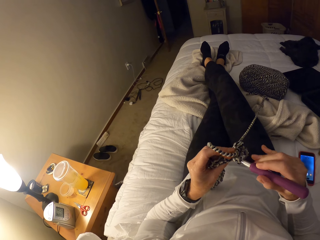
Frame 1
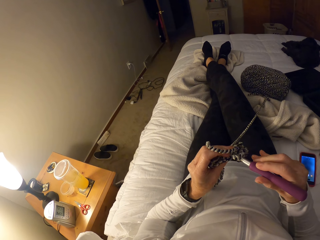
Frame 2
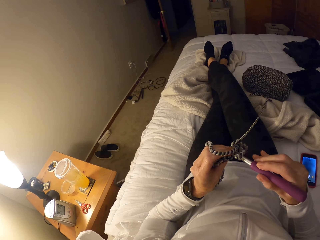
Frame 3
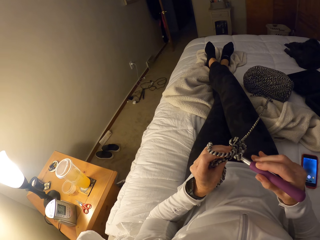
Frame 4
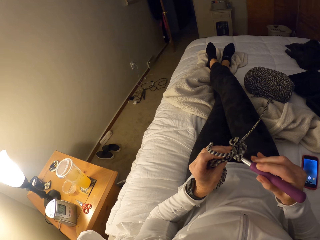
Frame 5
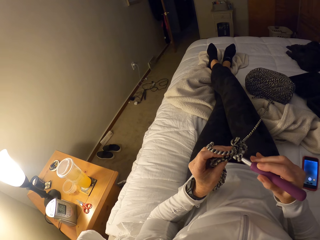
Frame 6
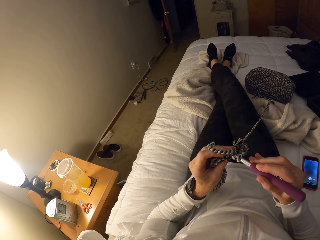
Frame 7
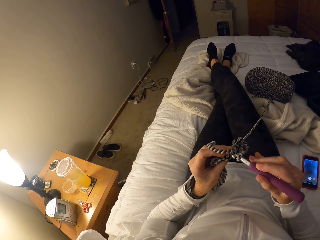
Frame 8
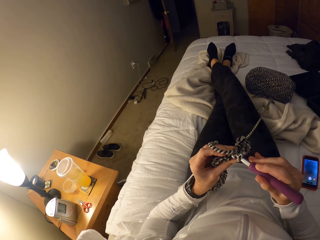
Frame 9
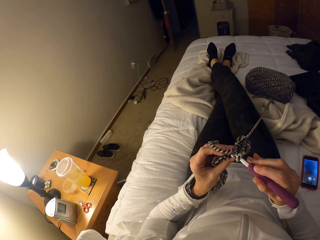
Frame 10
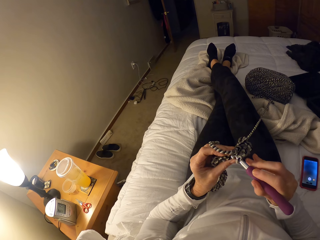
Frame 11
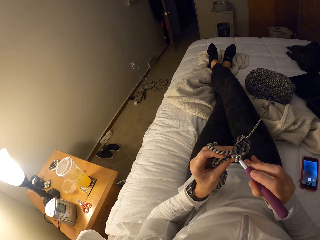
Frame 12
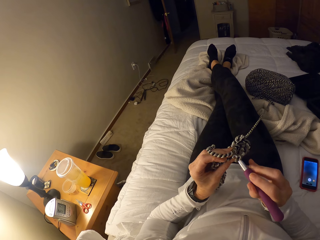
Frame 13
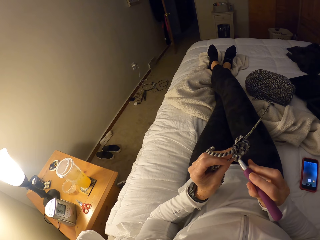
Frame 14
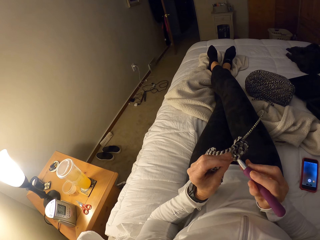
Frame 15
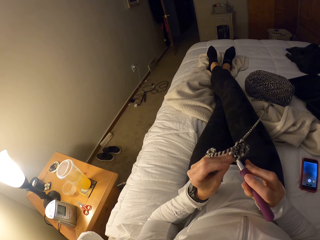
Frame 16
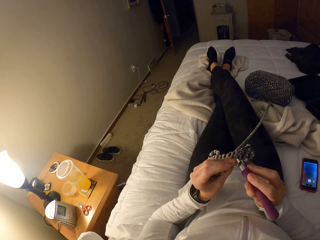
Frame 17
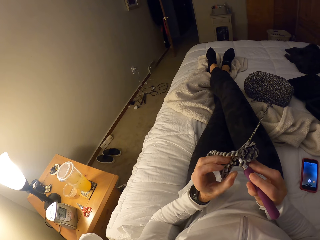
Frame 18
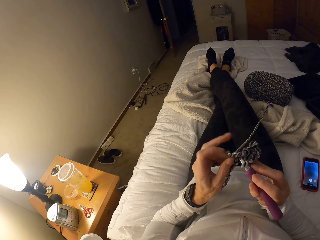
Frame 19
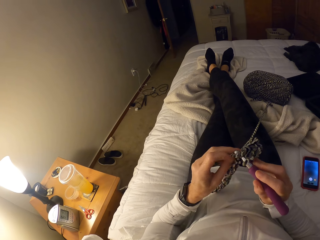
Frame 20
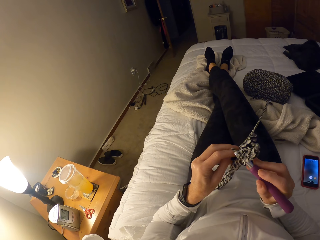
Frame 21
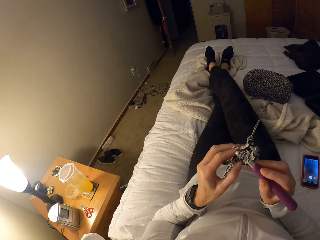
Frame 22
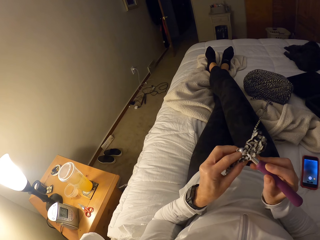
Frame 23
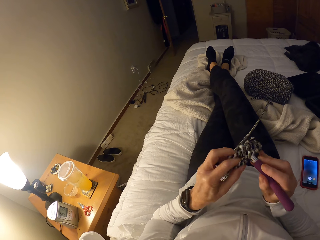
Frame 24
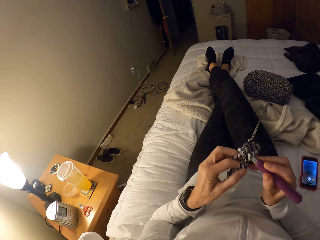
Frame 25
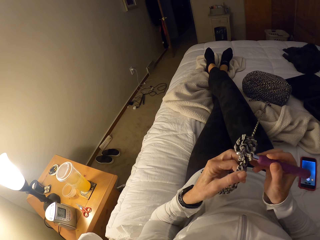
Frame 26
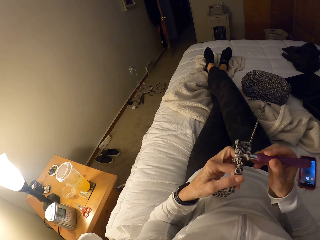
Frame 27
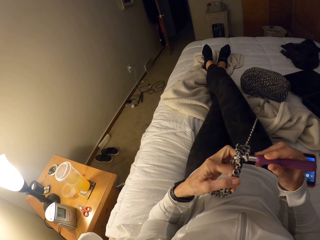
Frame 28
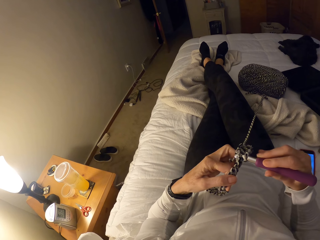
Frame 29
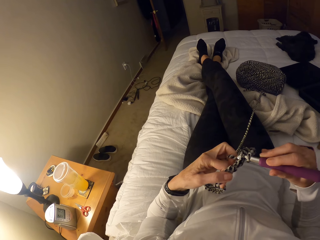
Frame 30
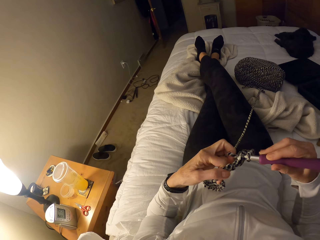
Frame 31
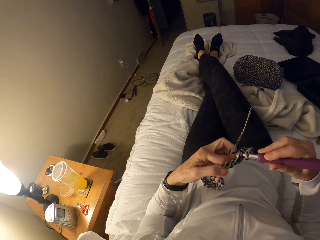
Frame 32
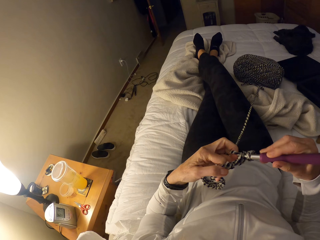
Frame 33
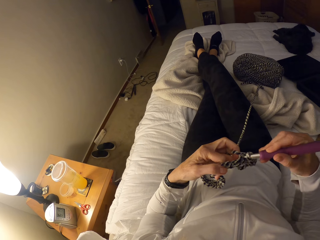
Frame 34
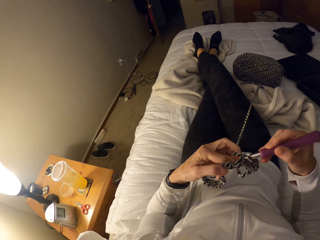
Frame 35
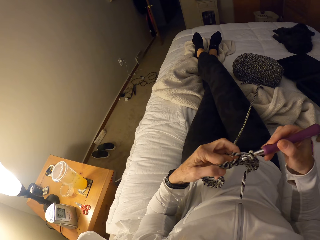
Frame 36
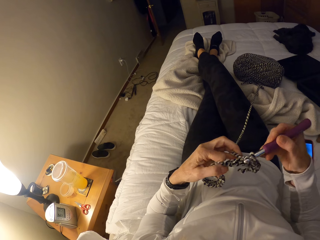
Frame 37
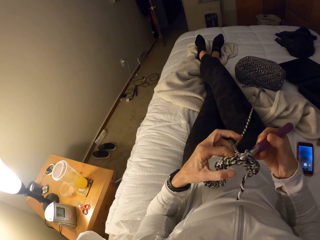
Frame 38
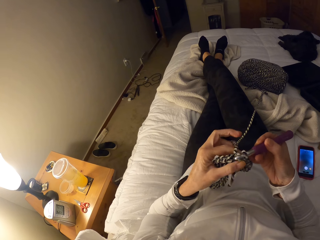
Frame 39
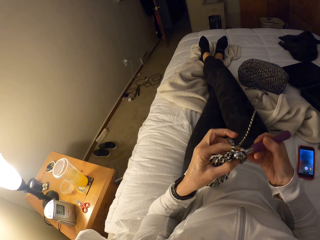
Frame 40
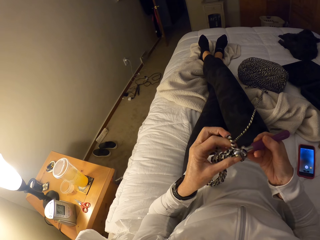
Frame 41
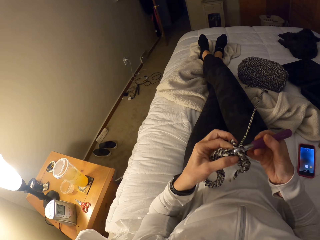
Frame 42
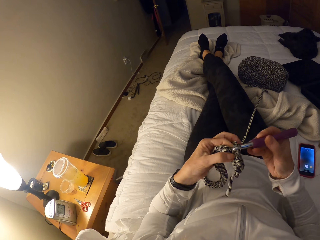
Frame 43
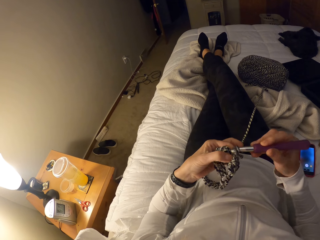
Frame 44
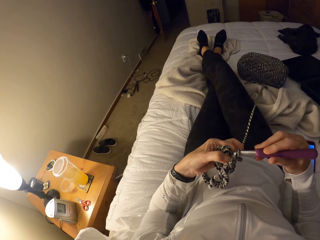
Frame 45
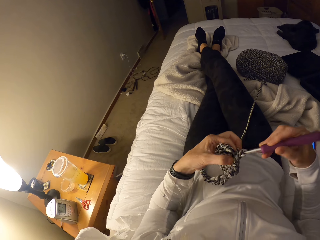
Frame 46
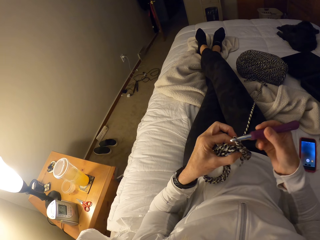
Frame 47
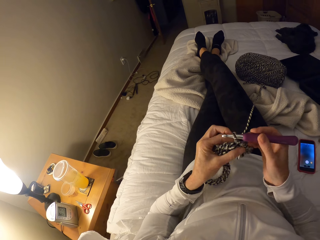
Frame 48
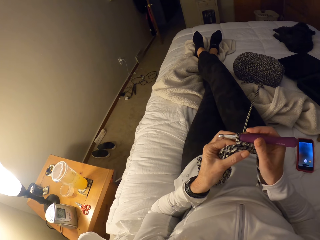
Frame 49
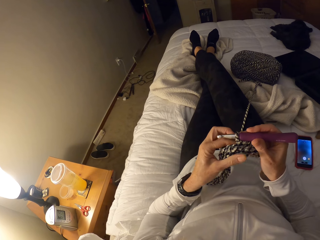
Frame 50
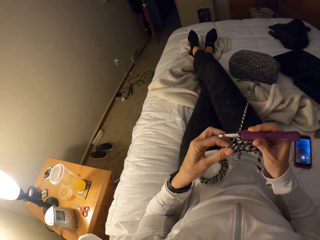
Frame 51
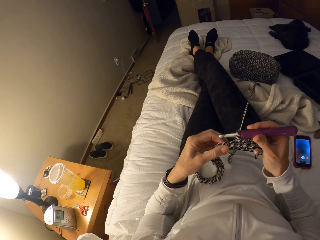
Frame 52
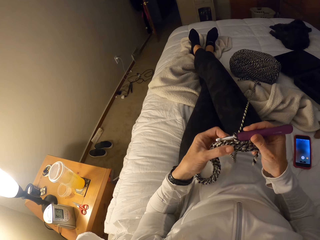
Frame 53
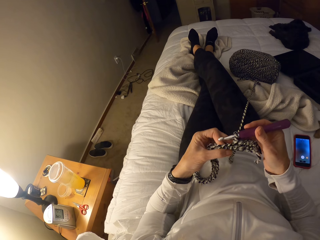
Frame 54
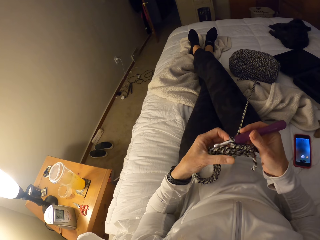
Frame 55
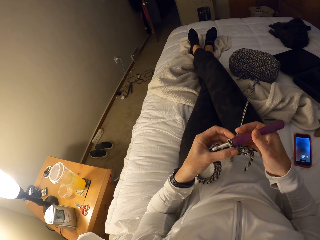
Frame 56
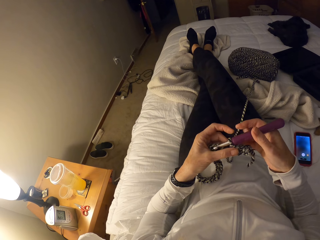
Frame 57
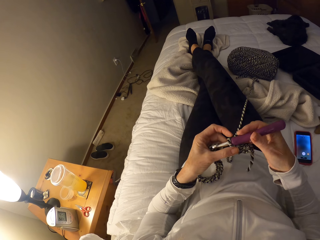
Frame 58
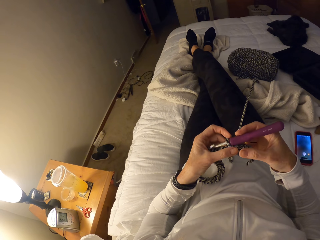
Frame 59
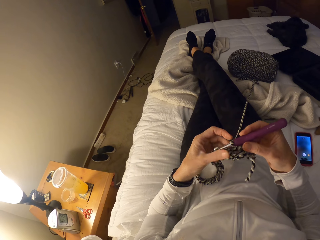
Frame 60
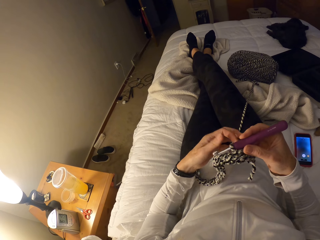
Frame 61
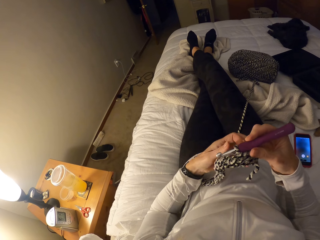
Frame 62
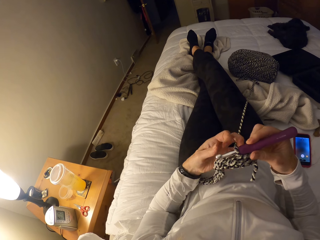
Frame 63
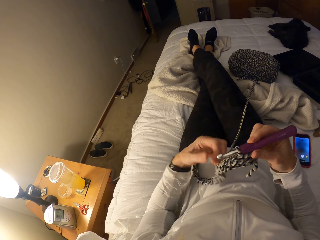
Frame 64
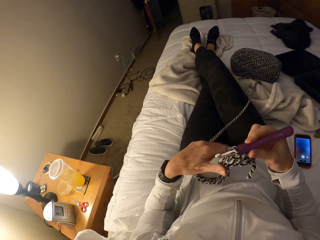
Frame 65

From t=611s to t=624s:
The camera wearer crochets with the yarn. They knit the fabric. They hold the yarn. They hold the fabric. They knit the fabric. They hold the fabric. They knit the fabric. They hold the fabric. They hold the hook needle.

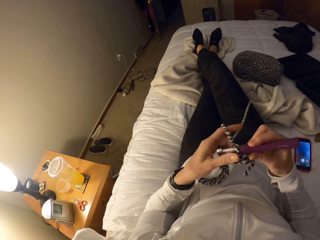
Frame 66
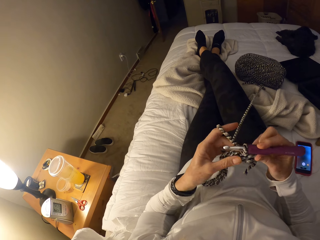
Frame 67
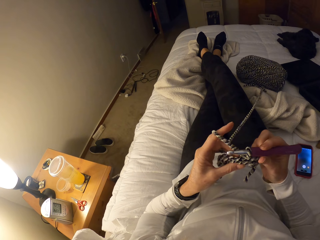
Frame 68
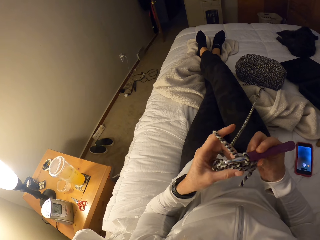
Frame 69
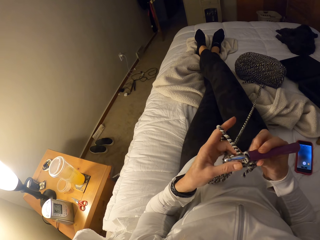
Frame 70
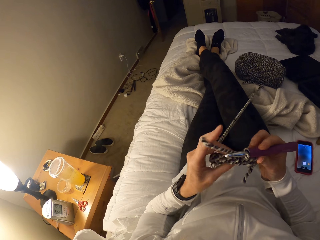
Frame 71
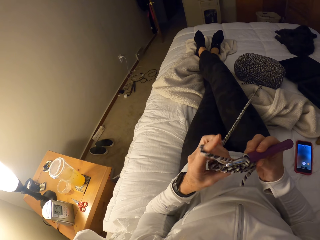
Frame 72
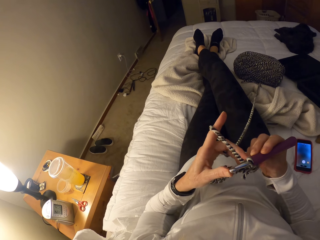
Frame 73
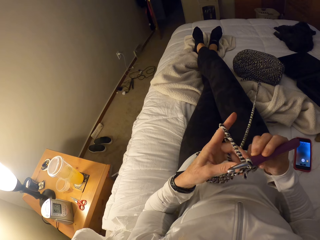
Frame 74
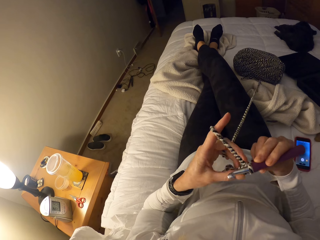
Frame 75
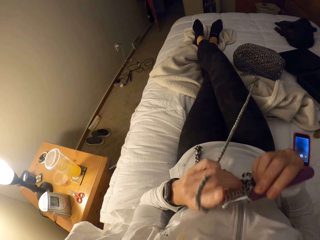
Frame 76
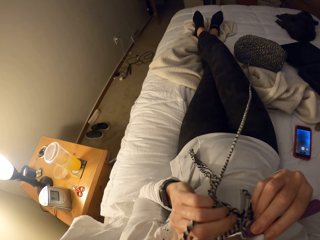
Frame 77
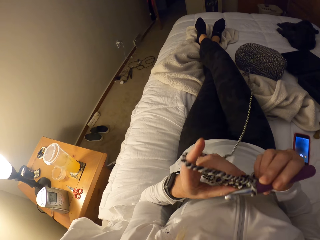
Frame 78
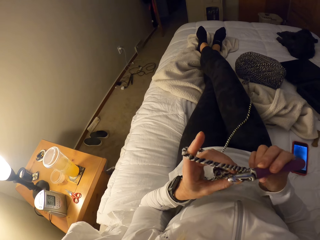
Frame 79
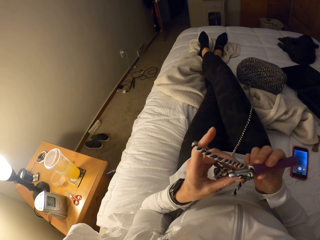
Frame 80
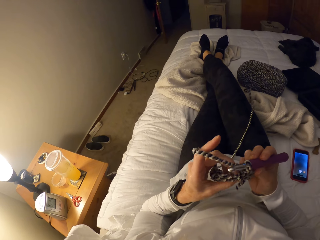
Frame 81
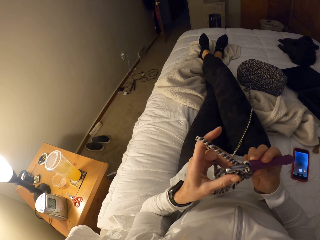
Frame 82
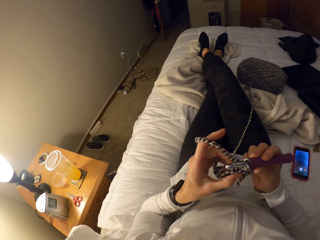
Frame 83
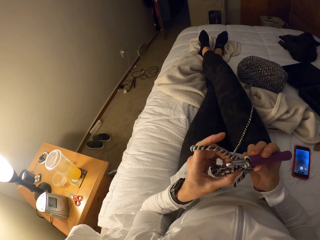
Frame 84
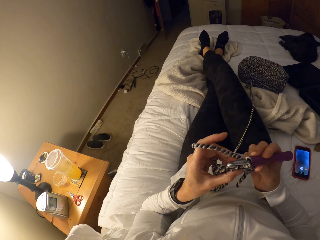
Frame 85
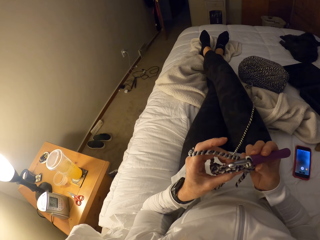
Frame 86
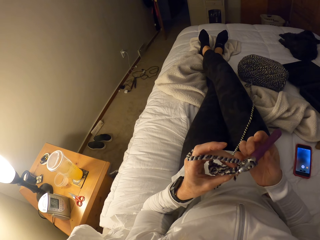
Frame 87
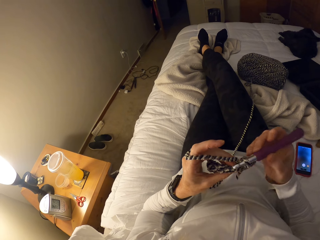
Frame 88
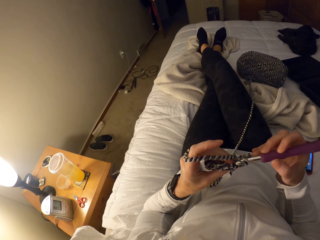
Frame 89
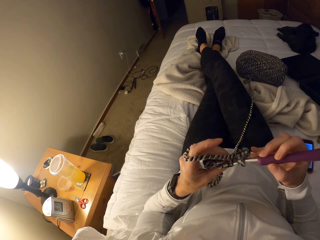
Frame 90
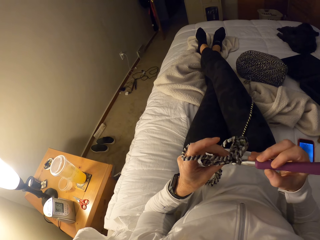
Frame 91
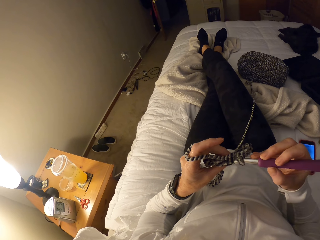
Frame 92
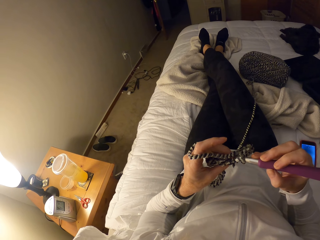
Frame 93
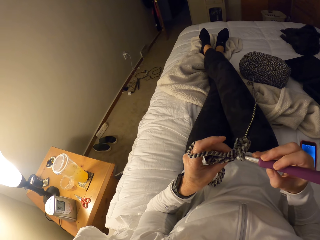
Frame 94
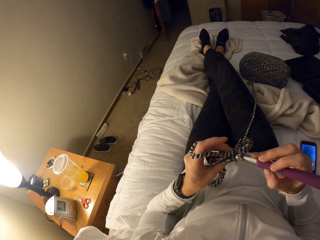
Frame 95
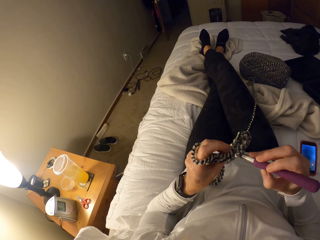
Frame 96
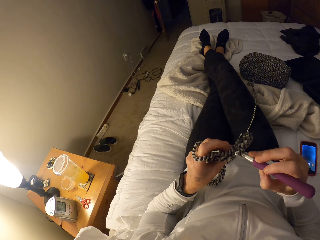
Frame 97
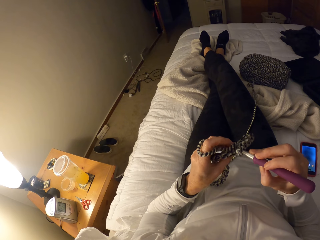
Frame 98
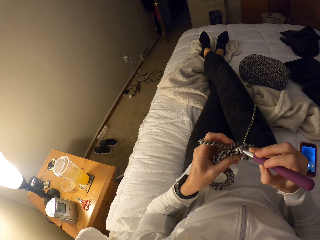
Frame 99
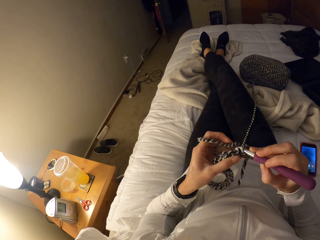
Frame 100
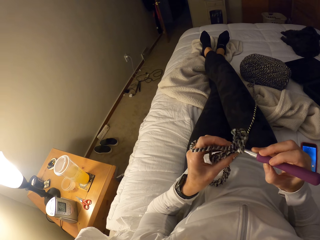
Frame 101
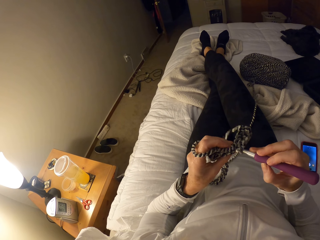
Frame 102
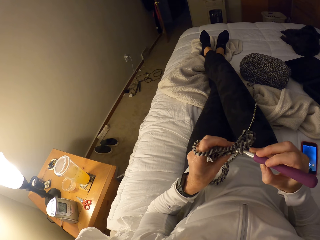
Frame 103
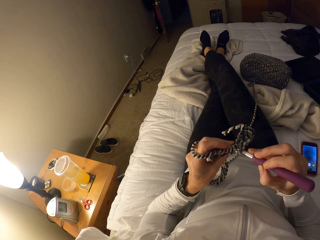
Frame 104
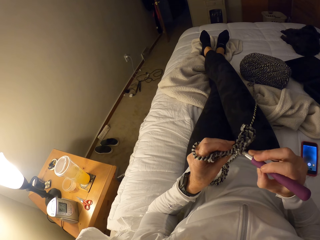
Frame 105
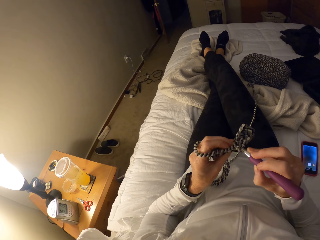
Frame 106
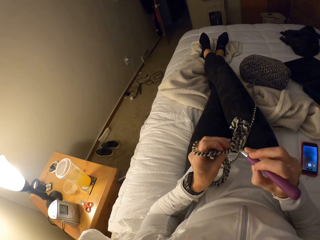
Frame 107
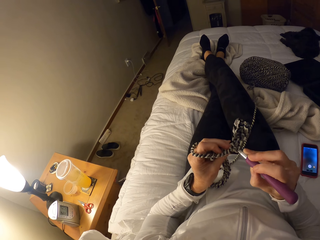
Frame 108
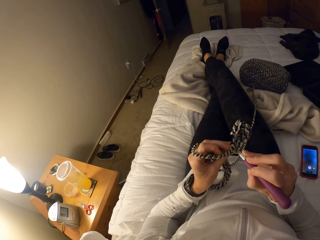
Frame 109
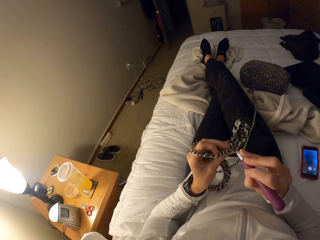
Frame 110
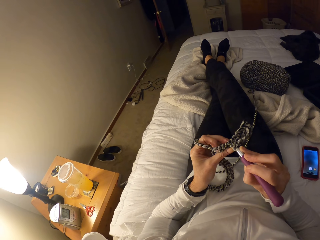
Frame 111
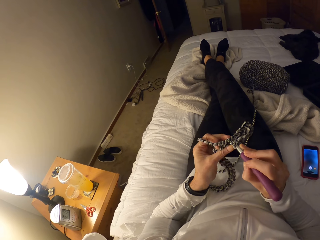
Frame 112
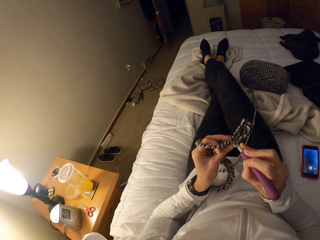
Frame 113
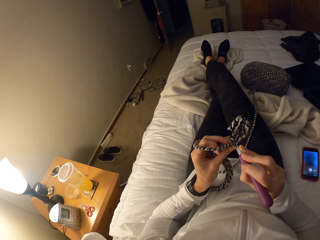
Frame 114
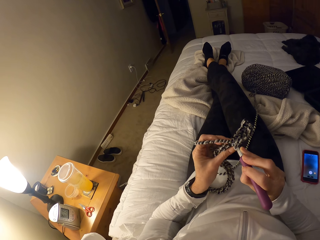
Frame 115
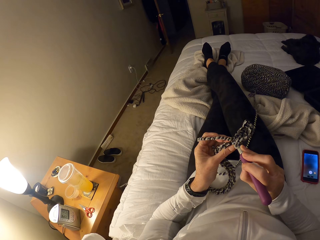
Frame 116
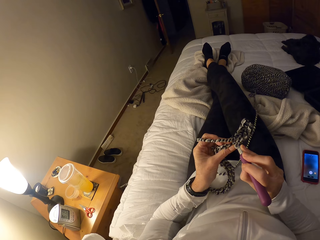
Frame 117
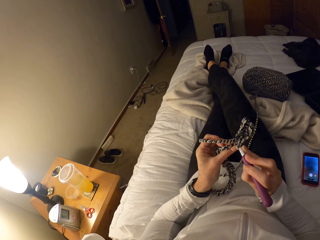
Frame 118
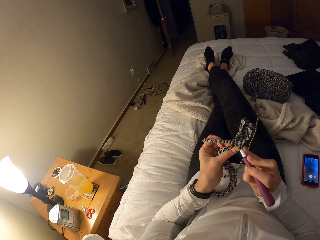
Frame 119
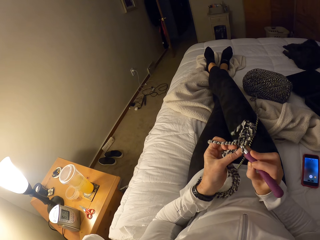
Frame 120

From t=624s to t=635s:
The camera wearer adjusts the yarn with her left hand. She loops the yarn on her index finger. She holds the fabric. She moves the crochet towards her body. She lifts the fabric. She knits the fabric. She crochets with the yarn.
